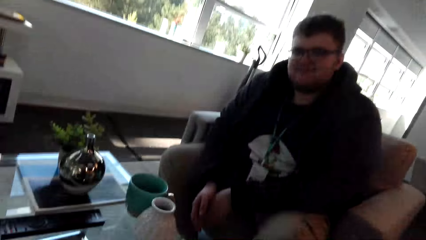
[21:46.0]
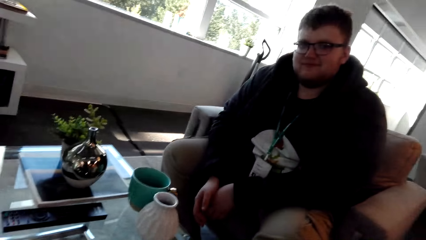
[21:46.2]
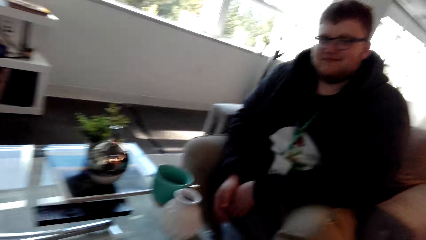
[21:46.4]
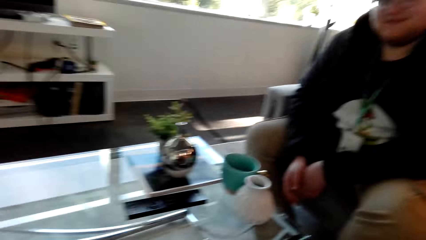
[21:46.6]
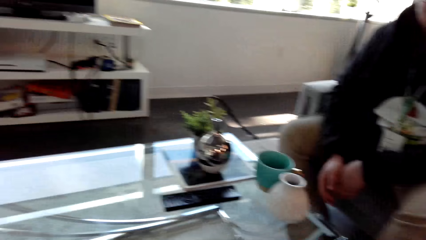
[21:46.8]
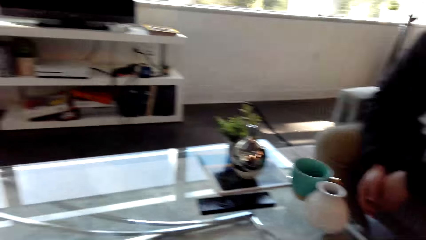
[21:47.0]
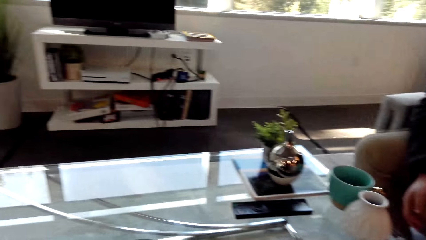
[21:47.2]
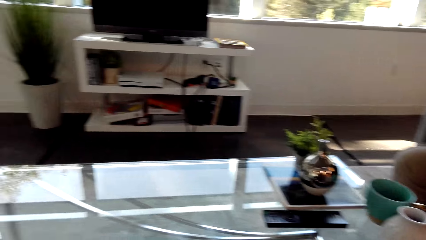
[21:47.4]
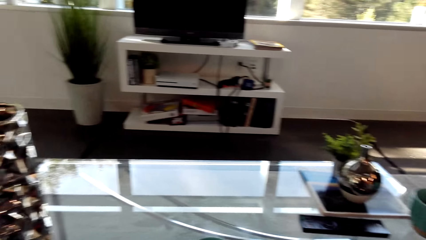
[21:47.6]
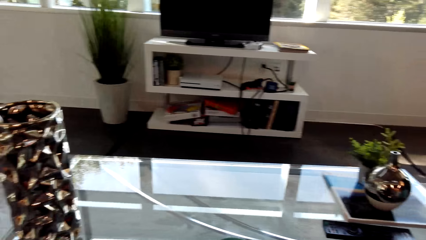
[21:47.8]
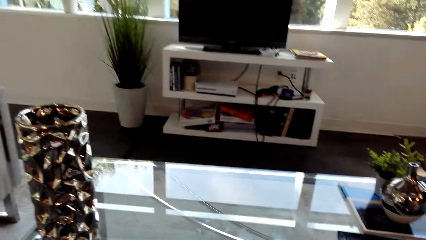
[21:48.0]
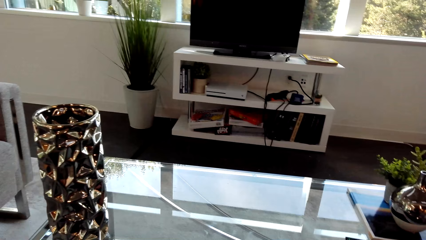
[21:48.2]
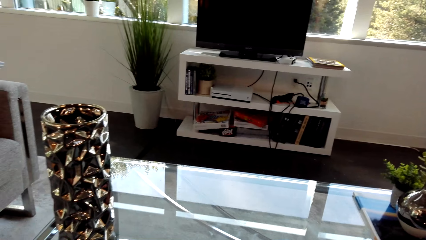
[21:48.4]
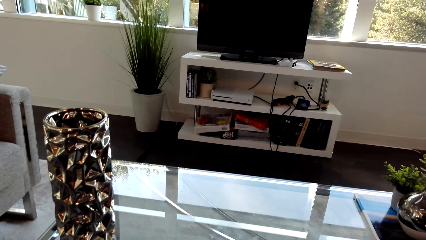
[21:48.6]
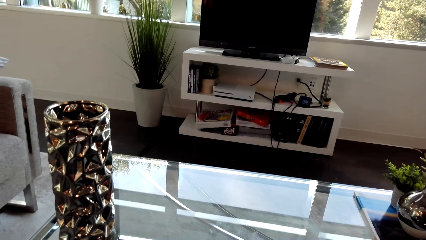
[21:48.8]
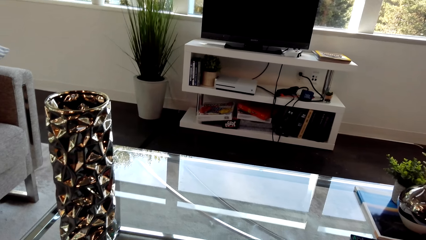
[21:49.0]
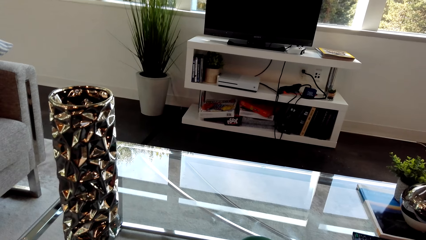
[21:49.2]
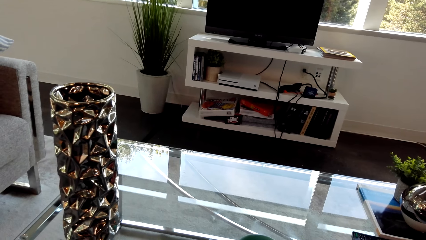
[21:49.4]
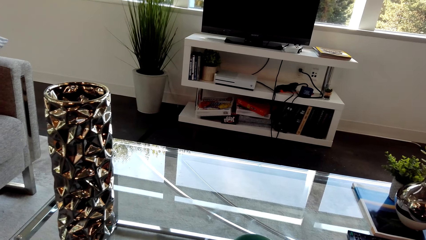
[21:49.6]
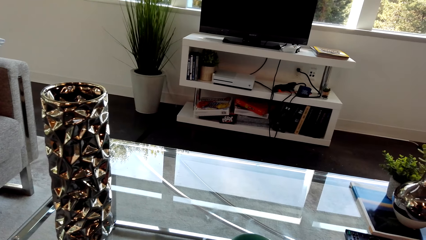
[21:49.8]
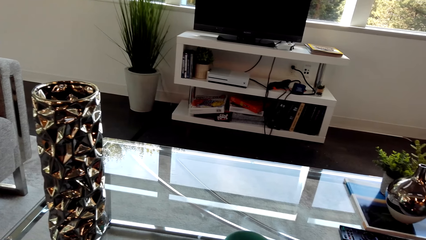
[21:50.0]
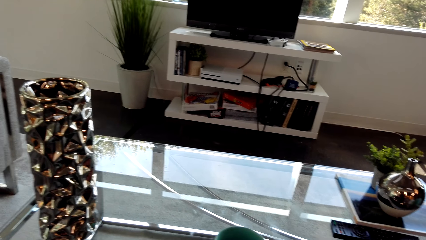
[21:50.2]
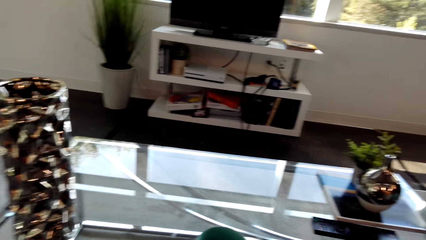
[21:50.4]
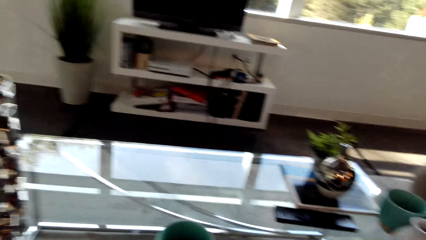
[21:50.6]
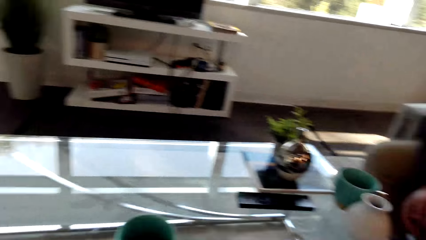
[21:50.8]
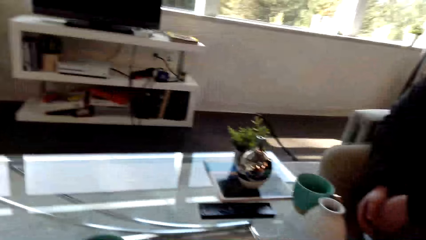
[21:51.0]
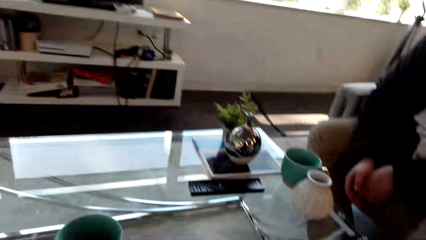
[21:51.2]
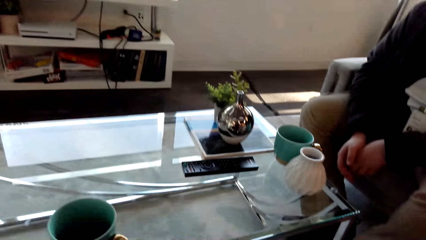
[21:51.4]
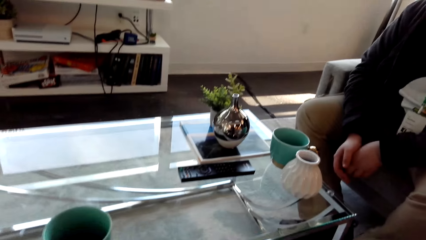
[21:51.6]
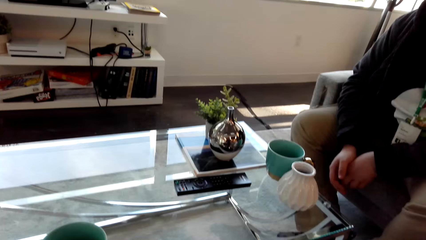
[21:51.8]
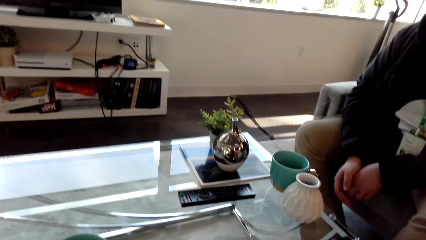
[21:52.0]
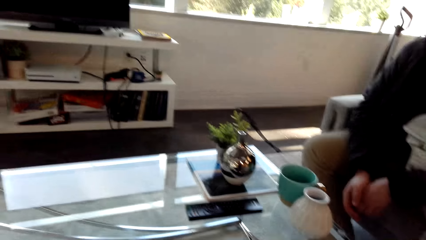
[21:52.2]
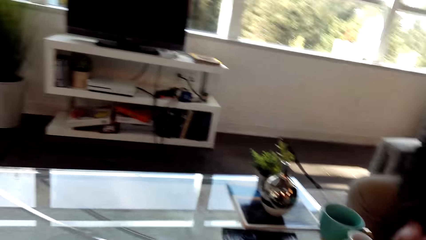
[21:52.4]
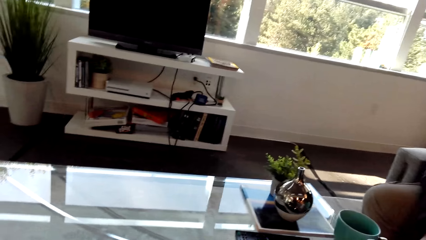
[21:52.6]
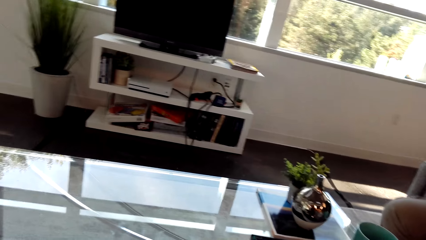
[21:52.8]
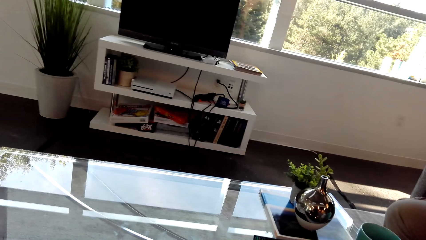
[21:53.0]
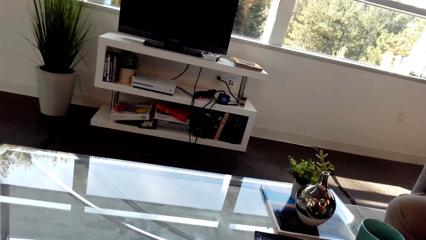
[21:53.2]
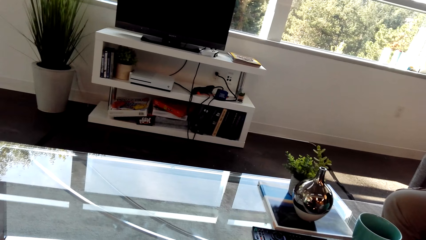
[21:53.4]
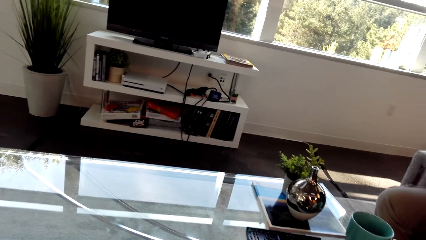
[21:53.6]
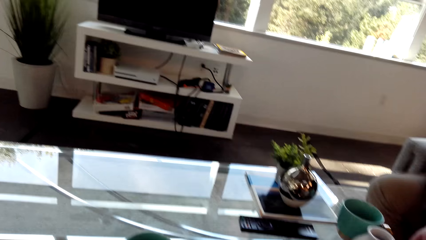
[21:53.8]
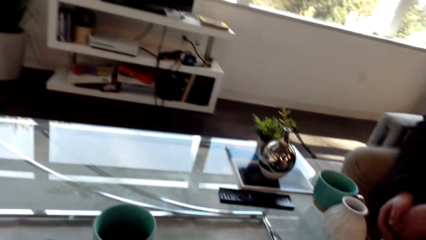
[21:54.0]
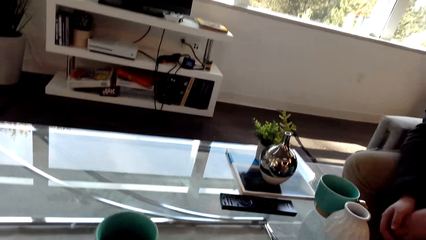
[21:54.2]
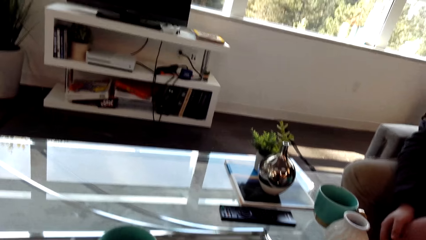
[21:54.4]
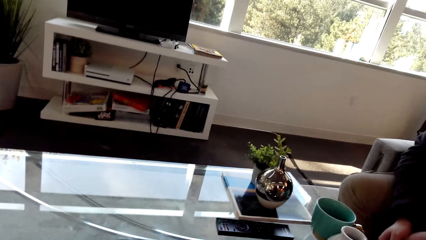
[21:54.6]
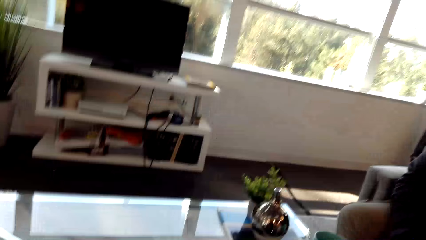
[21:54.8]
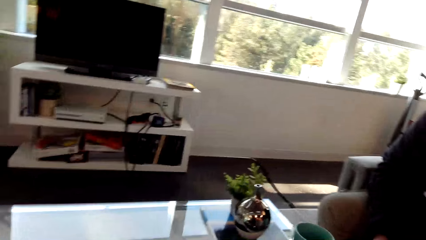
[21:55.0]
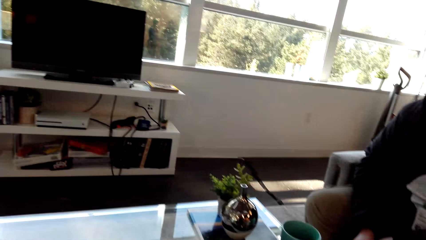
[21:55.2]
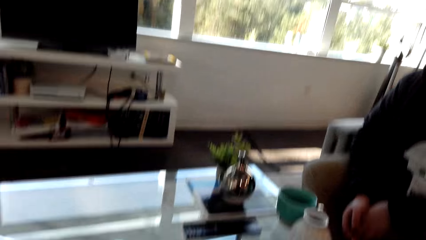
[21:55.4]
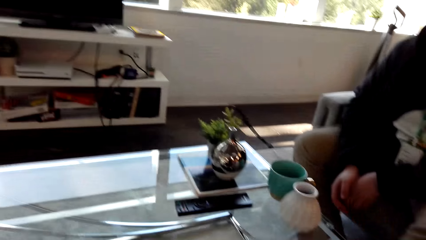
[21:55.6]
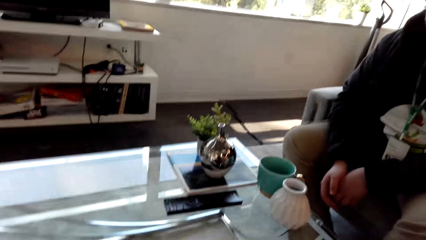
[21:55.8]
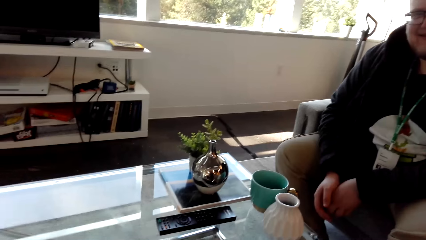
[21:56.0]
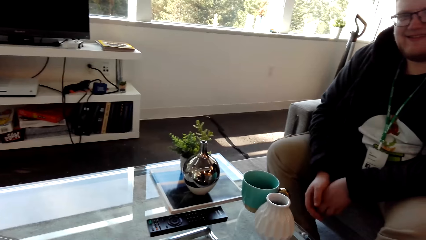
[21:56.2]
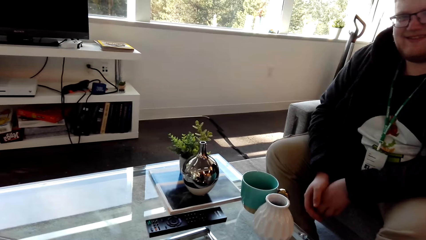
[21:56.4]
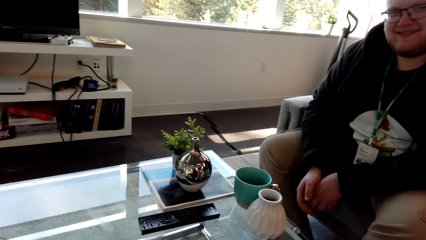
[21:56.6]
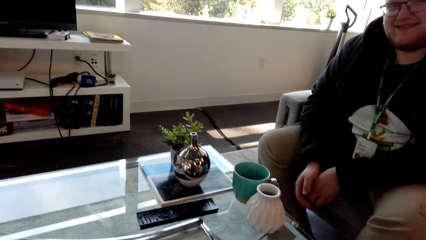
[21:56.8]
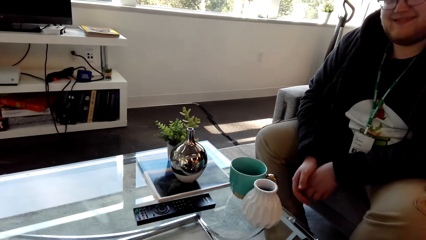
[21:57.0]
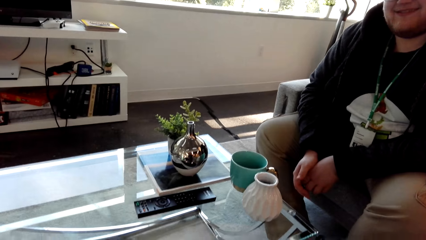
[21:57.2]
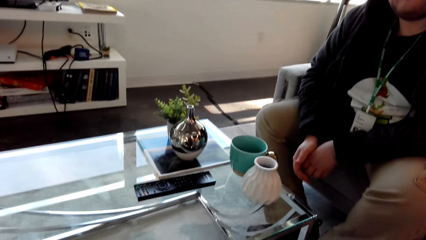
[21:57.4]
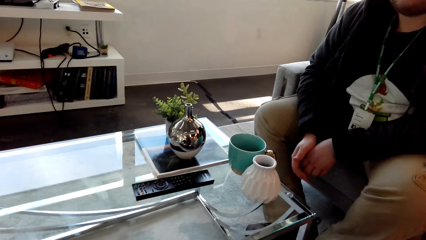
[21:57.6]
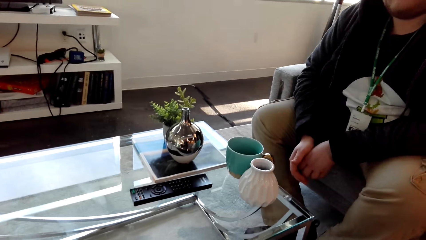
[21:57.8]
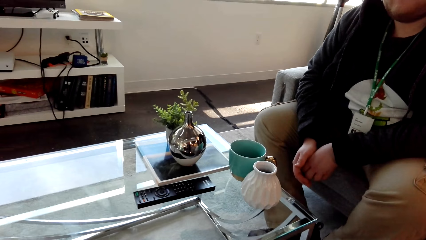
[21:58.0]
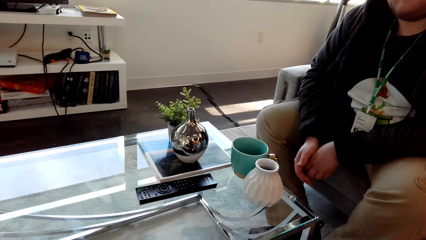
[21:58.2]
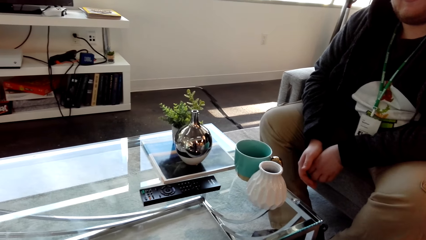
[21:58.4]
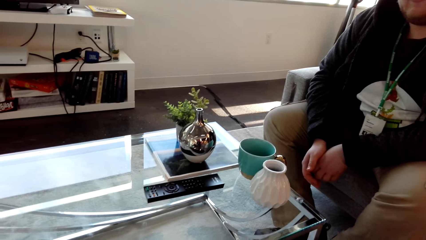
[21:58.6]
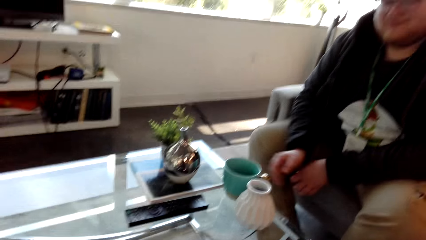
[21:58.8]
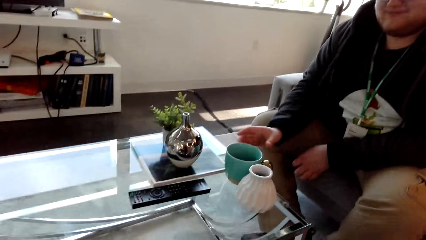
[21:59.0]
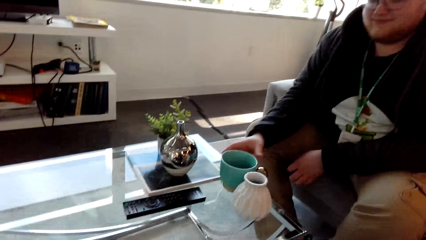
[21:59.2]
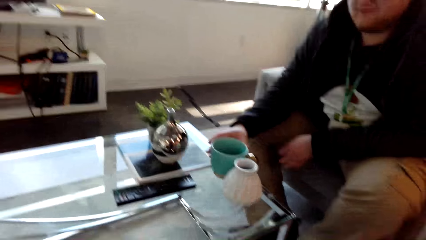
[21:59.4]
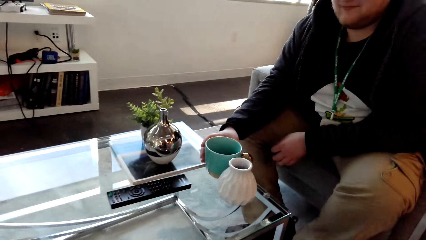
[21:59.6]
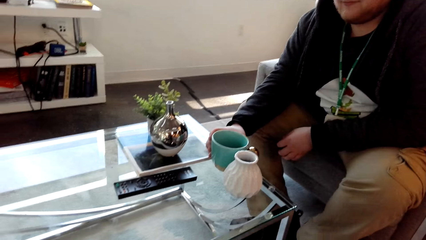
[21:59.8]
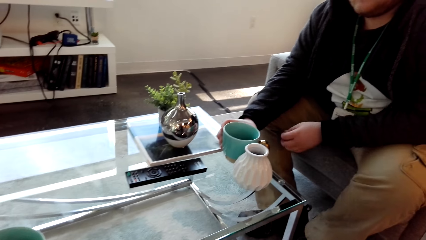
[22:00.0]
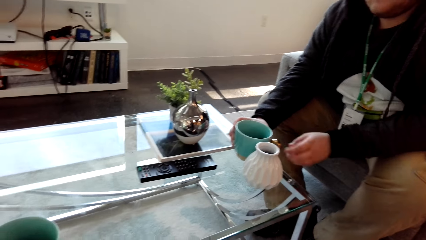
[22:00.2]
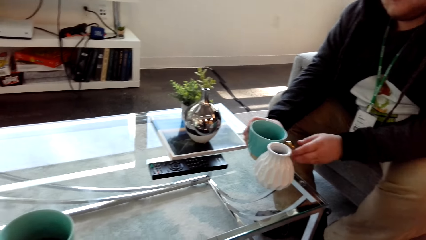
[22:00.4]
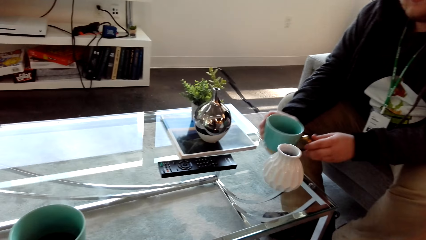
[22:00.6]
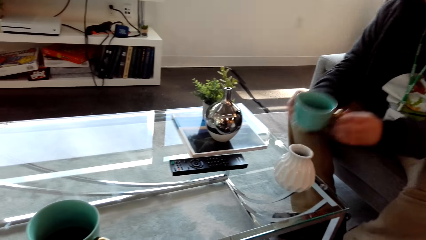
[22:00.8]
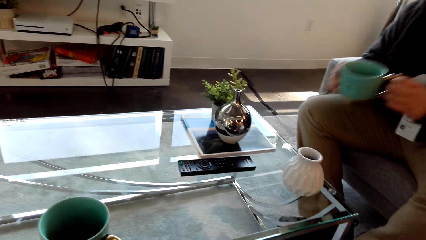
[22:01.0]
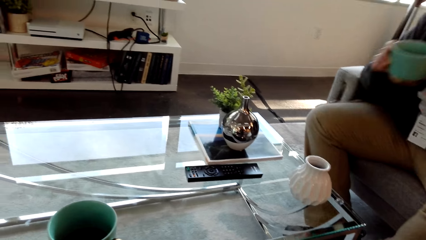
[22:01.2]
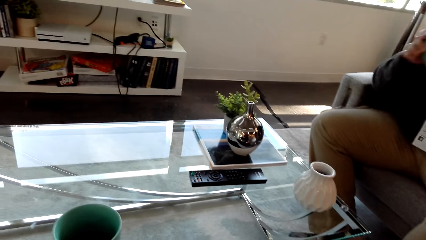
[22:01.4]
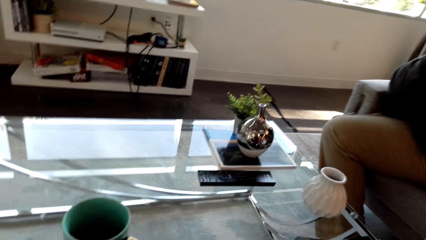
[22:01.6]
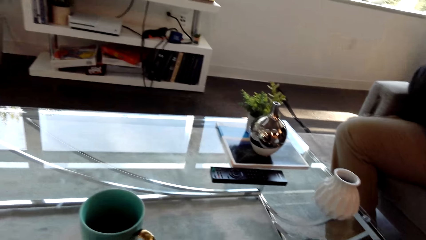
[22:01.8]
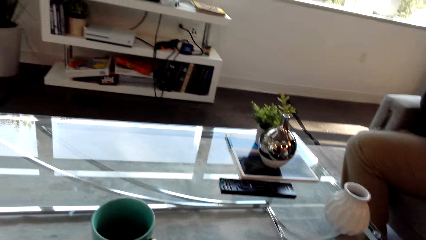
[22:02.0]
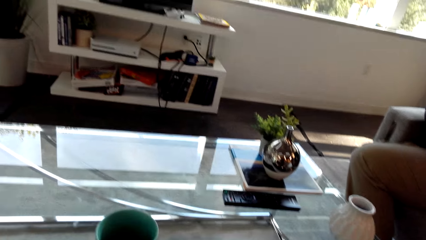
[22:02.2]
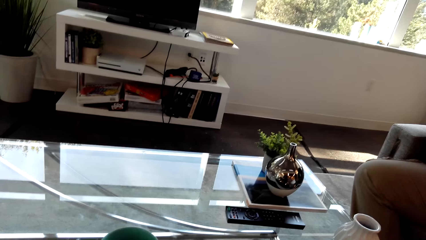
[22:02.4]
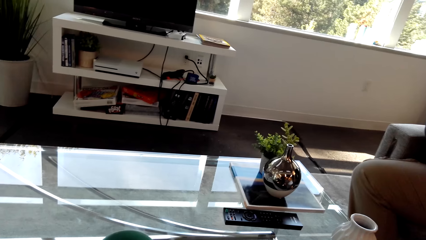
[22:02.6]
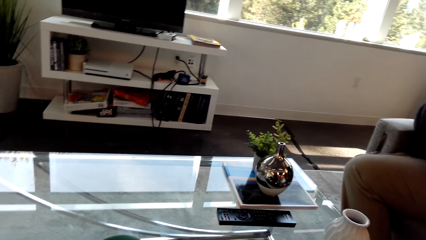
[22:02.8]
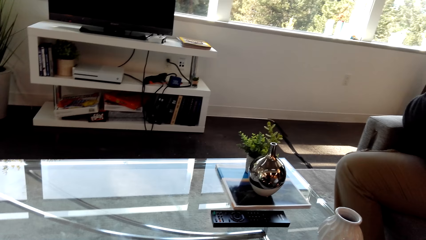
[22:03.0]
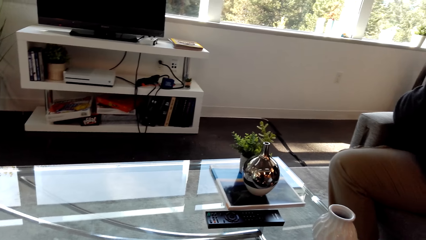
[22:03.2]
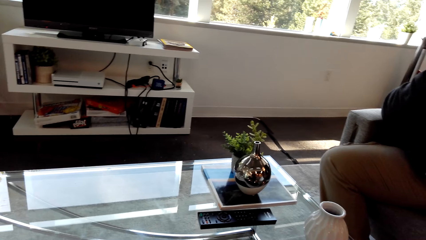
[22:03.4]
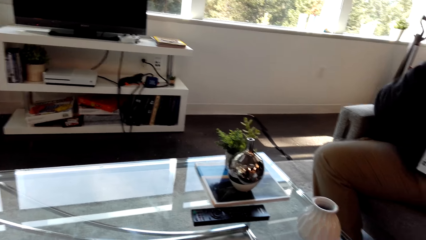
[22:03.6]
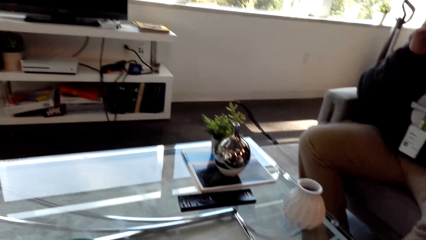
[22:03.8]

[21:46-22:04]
The camera wearer looks around. They talk. A man picks up his cup of coffee and drinks the juice.
